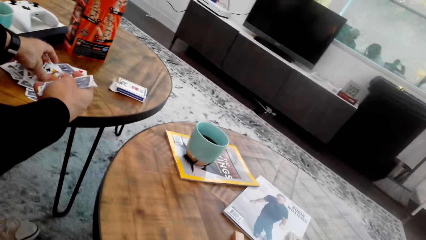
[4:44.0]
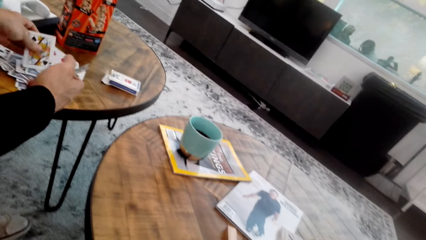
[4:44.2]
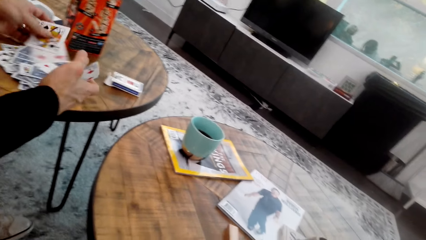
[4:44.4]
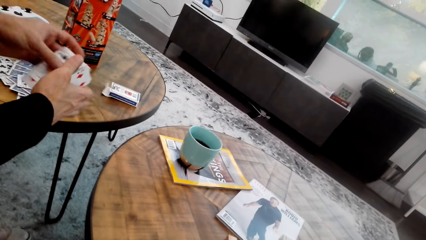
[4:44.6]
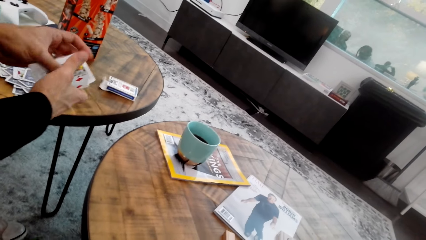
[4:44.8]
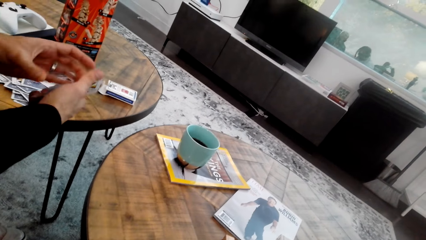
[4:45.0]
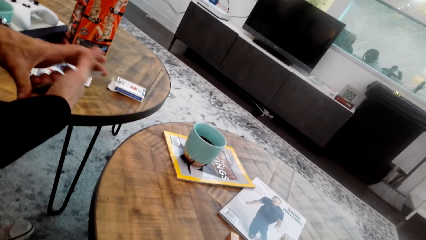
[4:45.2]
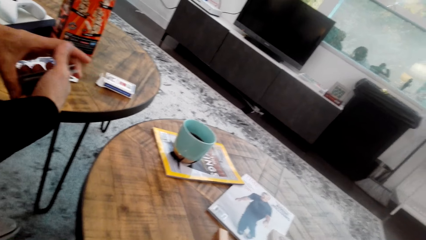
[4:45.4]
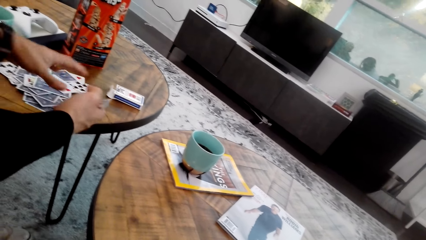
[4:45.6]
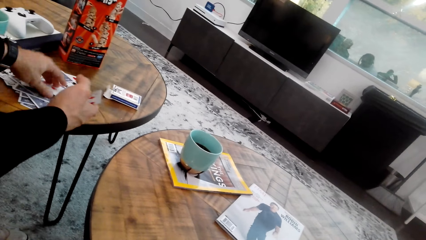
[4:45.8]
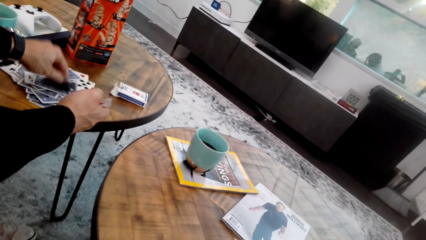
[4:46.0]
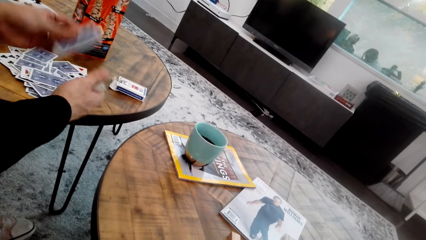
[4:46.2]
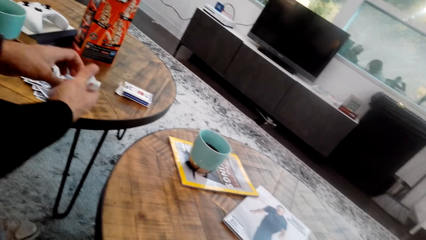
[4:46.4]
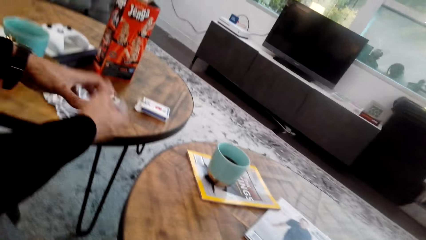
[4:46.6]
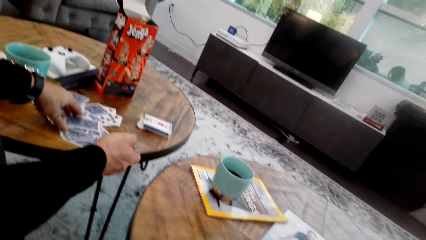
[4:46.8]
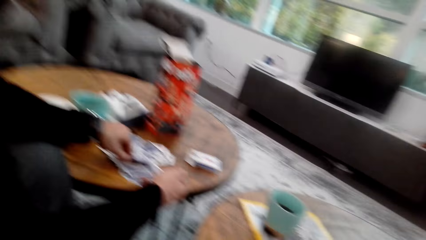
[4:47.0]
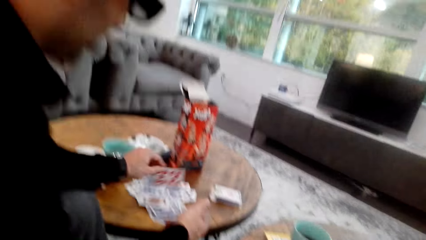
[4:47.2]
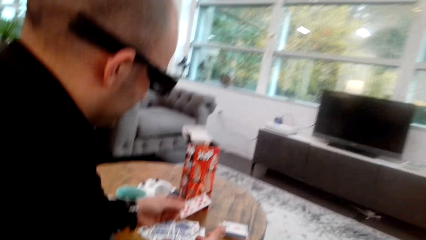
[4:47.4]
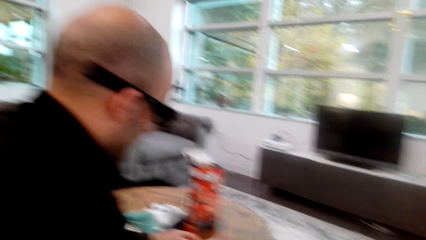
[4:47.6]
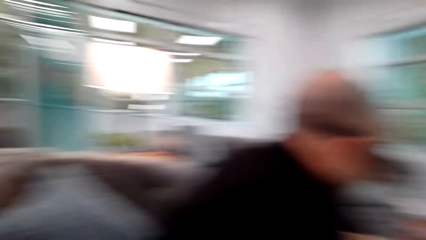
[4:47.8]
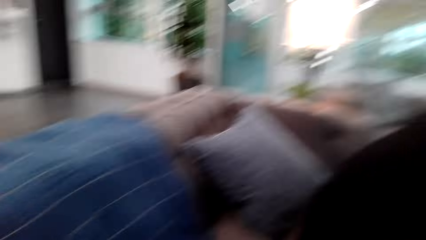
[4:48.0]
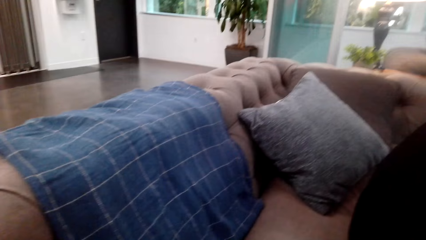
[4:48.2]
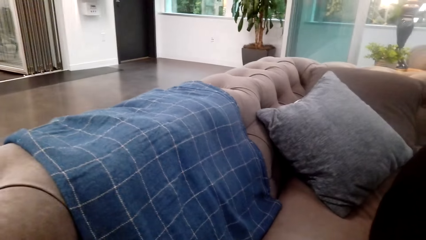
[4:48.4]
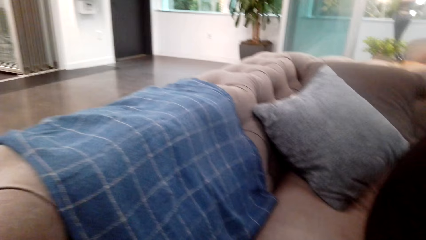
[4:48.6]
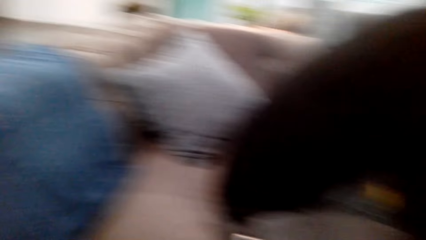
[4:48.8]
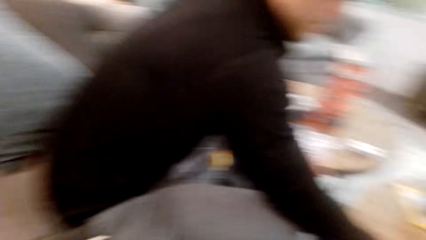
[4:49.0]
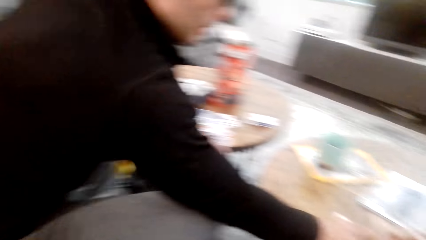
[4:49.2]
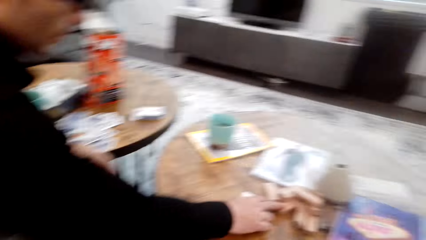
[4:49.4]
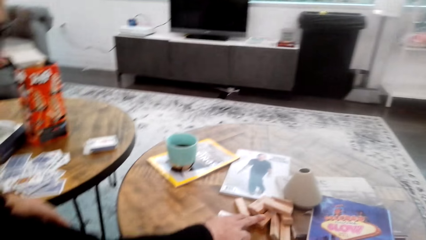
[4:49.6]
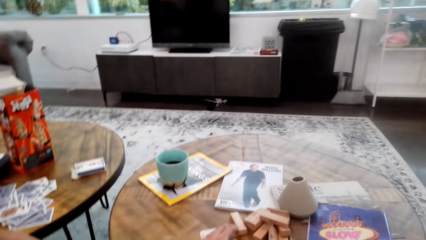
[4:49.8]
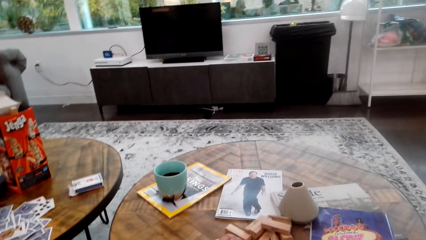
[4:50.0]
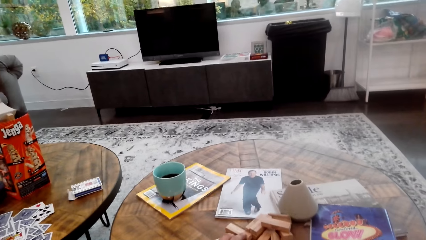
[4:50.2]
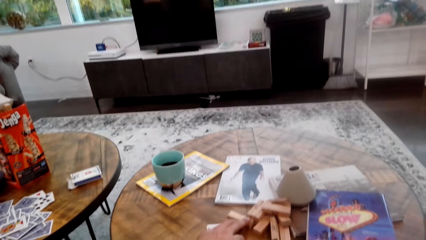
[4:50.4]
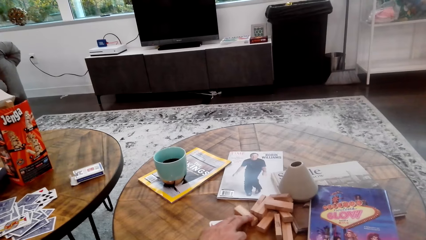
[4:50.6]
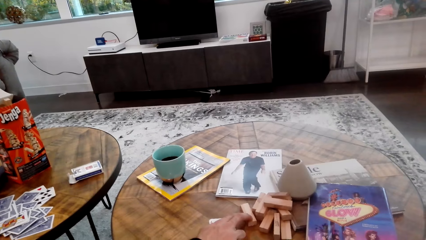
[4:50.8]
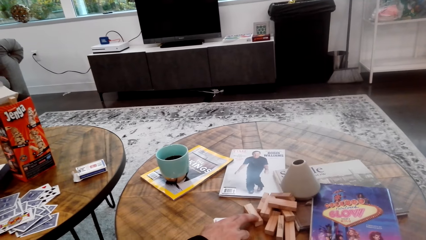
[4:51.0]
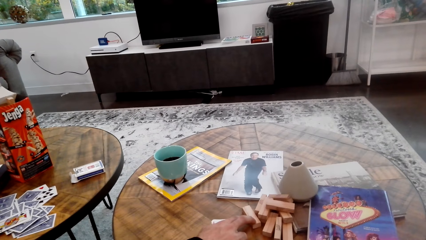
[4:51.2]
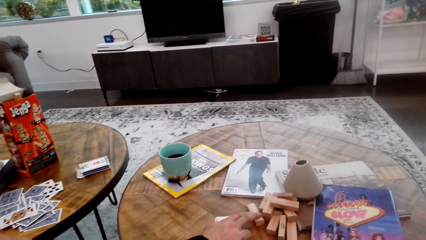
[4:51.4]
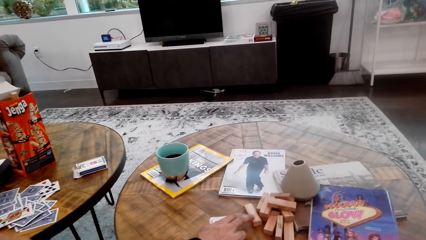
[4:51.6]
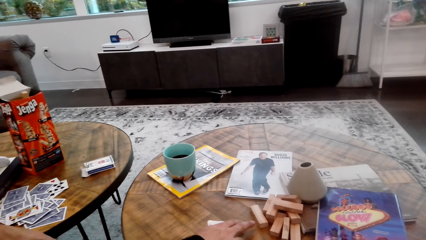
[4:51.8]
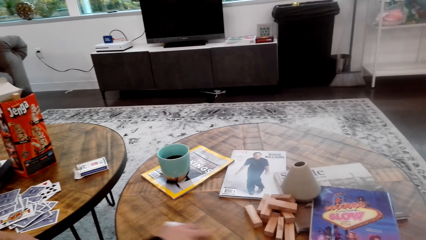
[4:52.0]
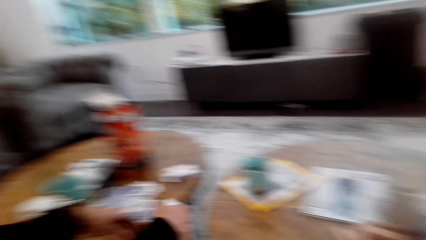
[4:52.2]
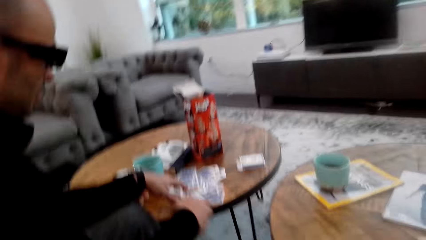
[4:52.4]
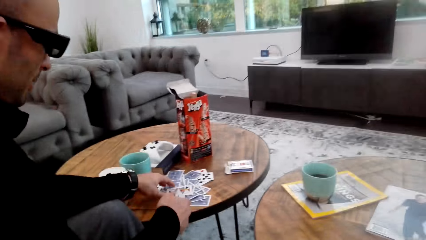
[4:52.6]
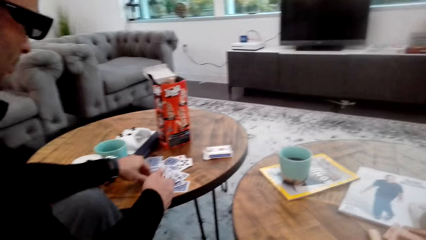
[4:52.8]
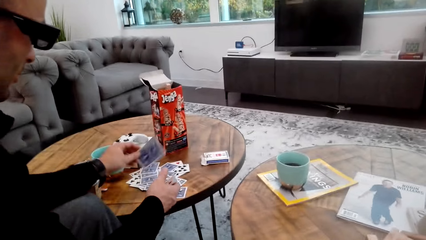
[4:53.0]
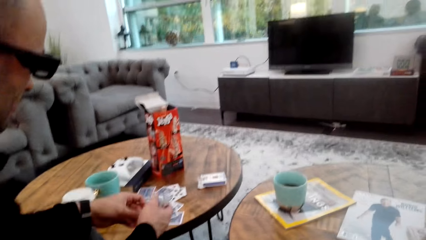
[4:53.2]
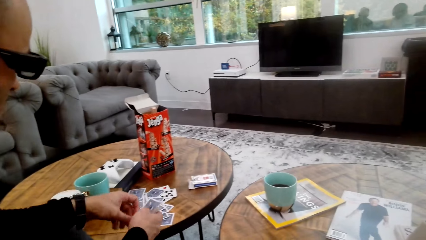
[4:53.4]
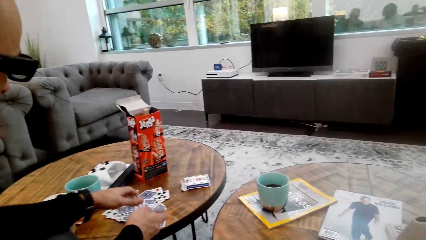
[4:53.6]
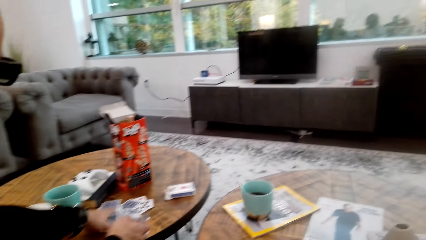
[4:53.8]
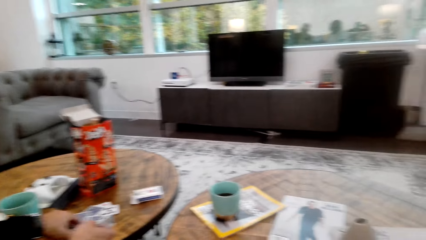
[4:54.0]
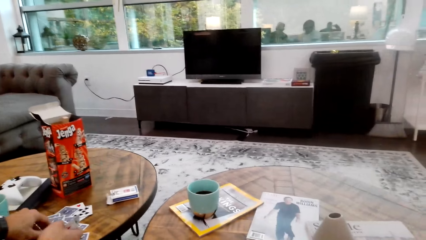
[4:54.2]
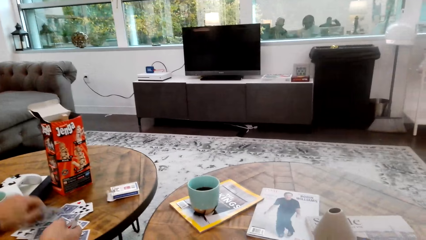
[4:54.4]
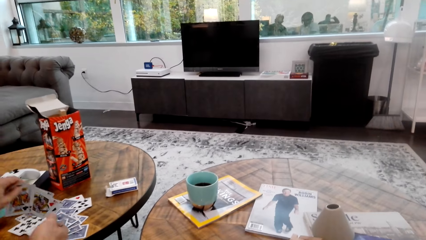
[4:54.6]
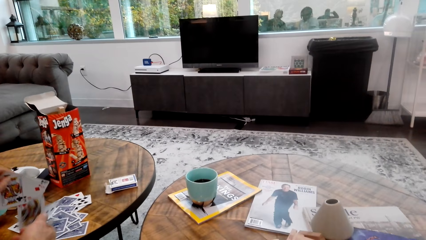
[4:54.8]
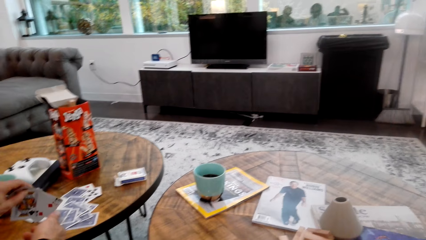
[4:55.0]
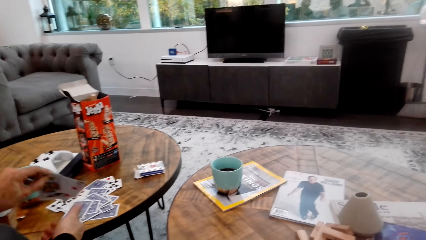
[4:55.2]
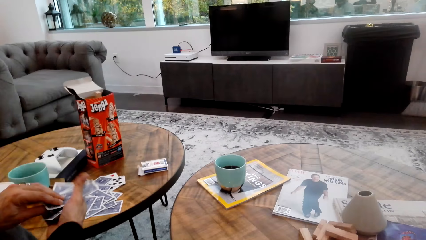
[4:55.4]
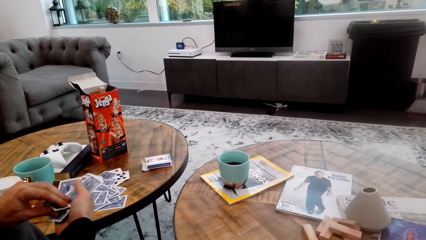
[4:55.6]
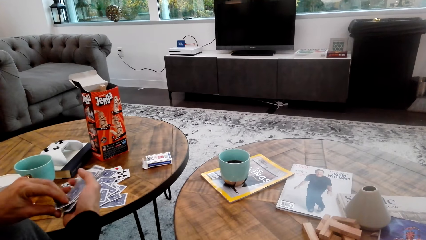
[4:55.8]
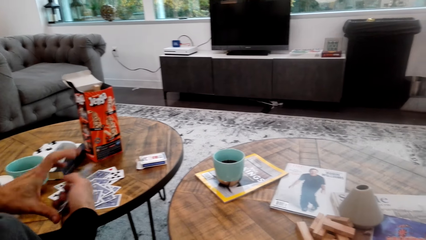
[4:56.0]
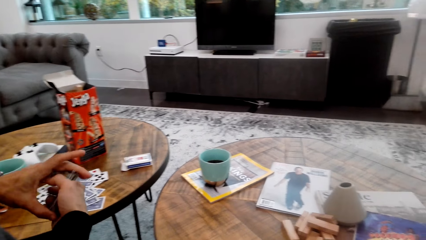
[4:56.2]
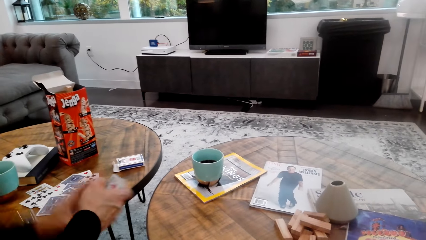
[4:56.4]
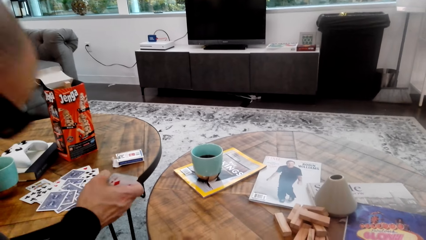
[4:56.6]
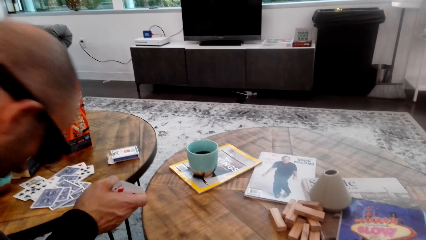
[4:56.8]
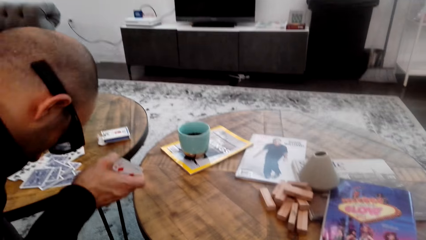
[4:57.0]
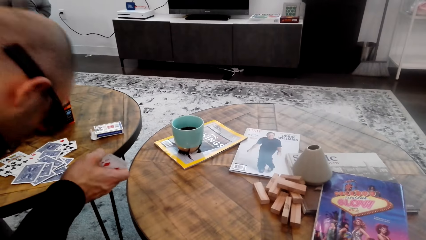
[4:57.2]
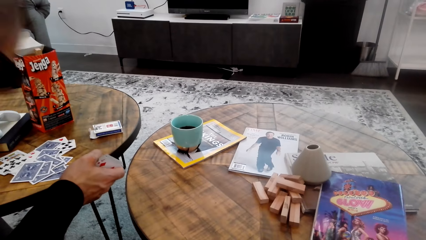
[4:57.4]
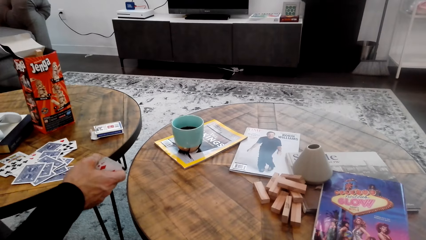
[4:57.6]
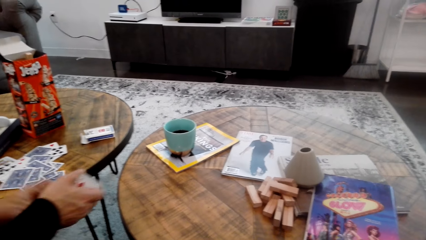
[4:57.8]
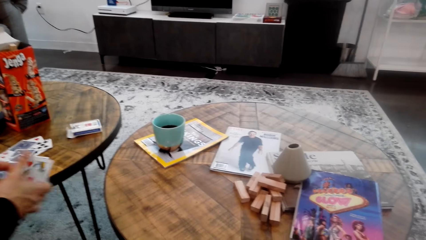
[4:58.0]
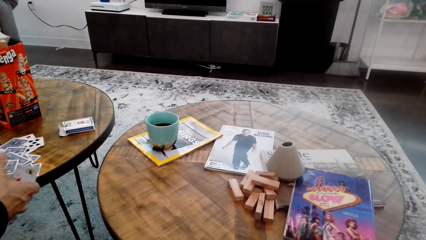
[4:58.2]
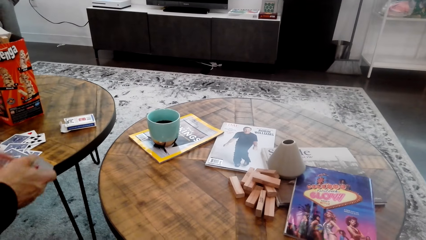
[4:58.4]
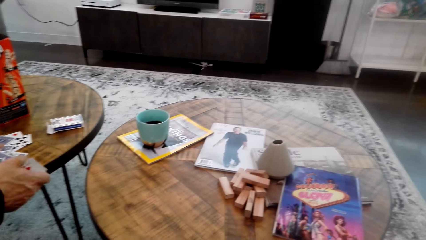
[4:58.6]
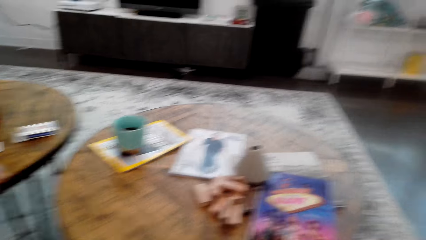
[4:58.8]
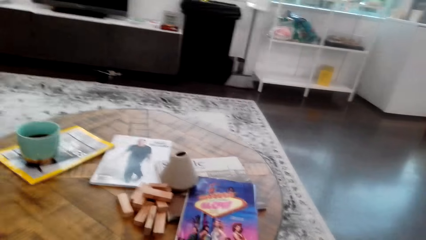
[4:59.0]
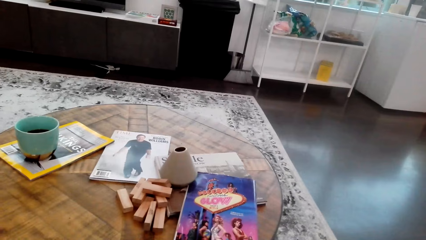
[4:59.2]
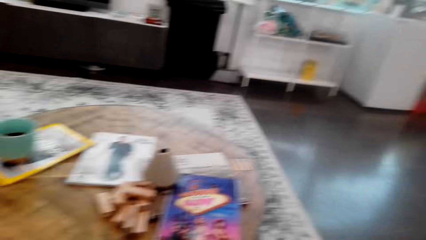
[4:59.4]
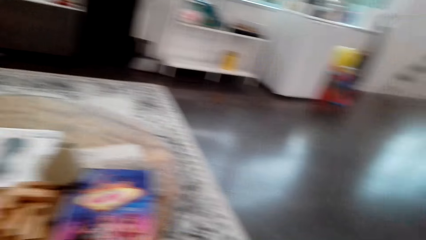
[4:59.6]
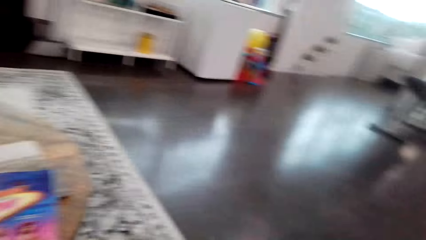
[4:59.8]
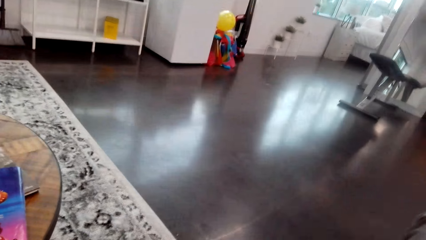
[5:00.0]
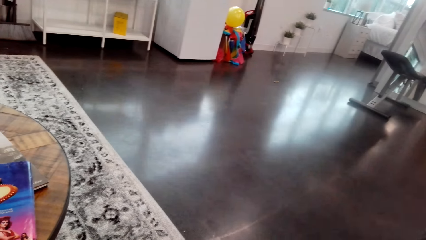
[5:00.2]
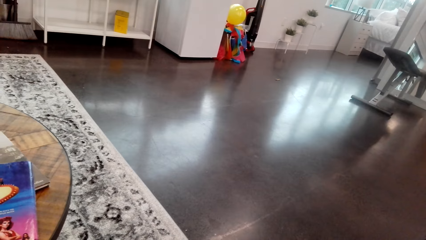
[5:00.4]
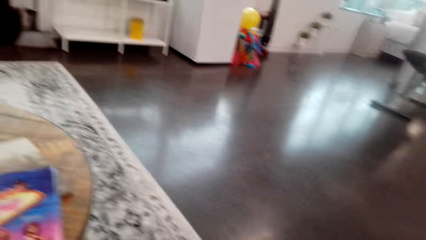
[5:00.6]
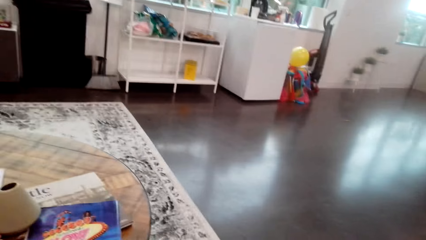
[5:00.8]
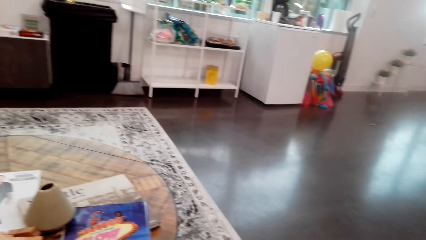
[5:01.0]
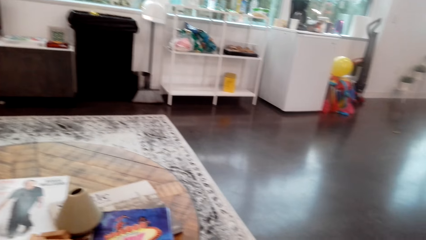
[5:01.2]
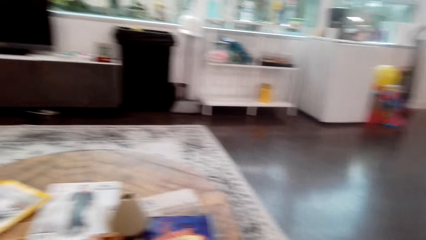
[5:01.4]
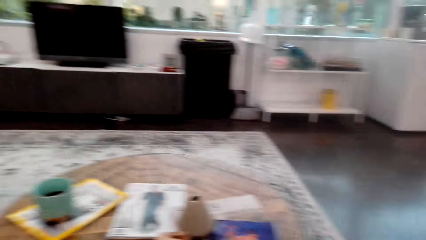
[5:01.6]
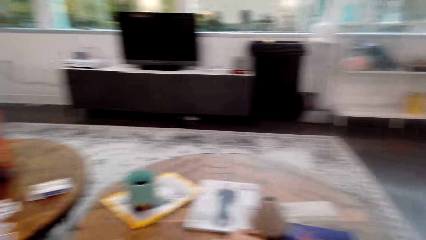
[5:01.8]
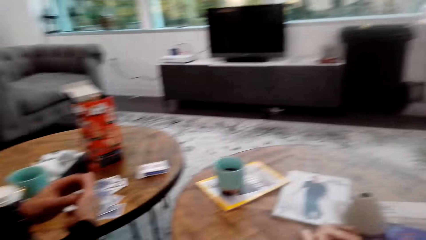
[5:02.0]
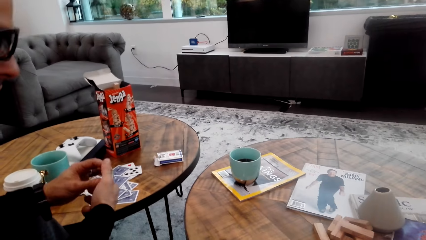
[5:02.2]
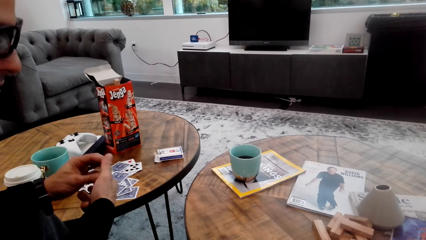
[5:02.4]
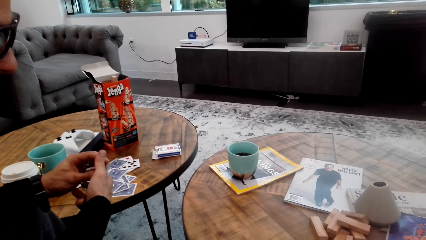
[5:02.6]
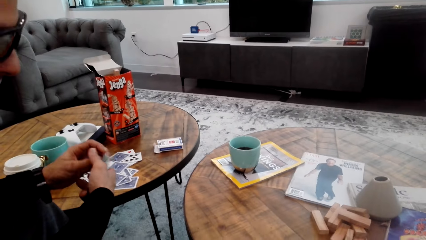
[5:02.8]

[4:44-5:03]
A man picks up gaming cards or playing cards. The man points on the blocks. The man picks up the gaming cards. The man holds a playing card. The man holds playing cards. The camera wearer looks around.
